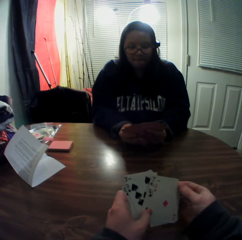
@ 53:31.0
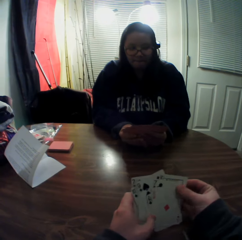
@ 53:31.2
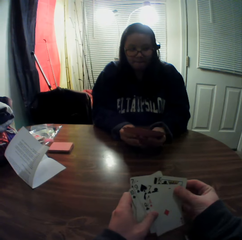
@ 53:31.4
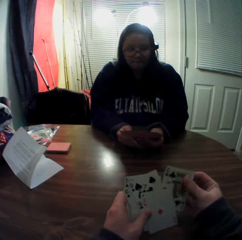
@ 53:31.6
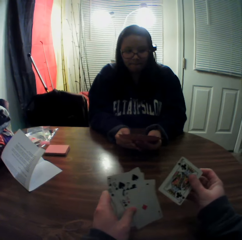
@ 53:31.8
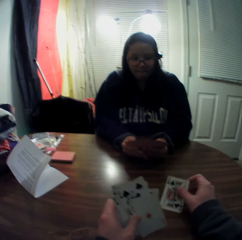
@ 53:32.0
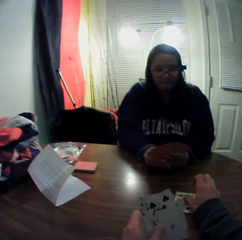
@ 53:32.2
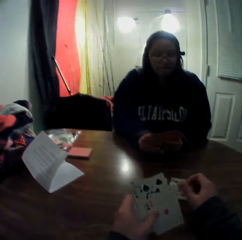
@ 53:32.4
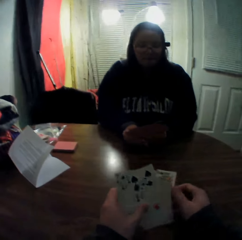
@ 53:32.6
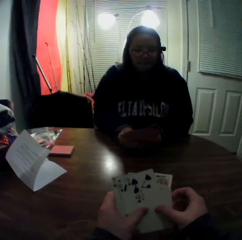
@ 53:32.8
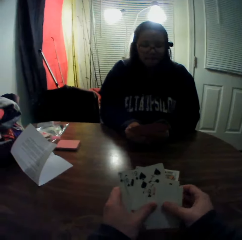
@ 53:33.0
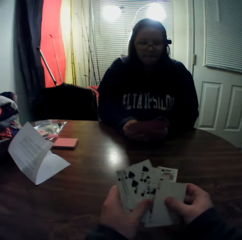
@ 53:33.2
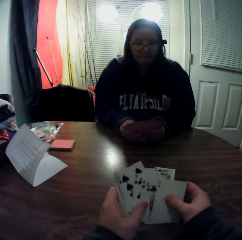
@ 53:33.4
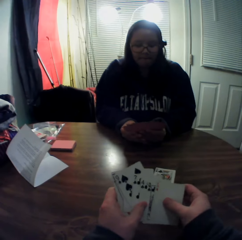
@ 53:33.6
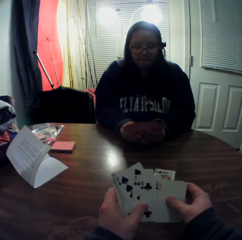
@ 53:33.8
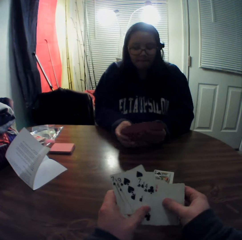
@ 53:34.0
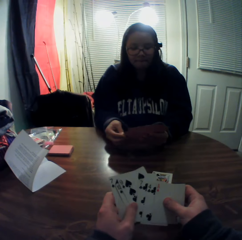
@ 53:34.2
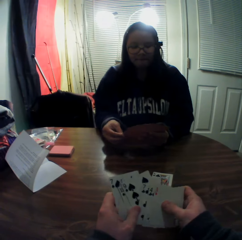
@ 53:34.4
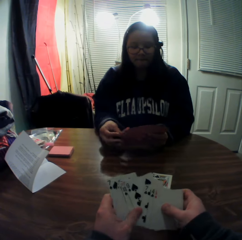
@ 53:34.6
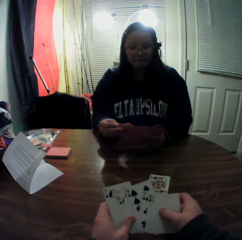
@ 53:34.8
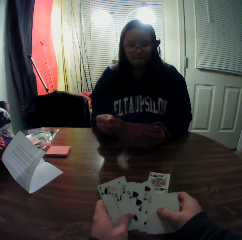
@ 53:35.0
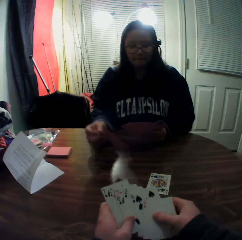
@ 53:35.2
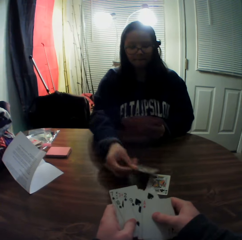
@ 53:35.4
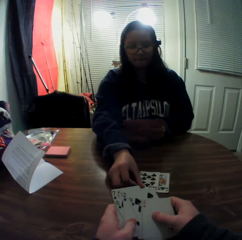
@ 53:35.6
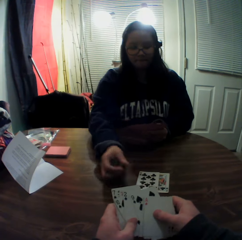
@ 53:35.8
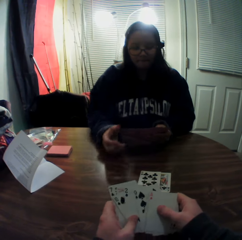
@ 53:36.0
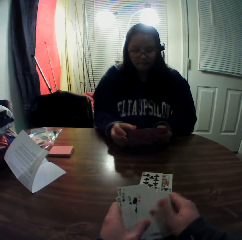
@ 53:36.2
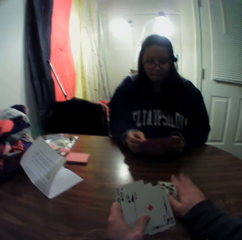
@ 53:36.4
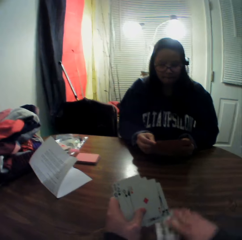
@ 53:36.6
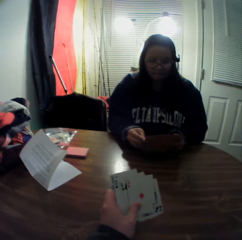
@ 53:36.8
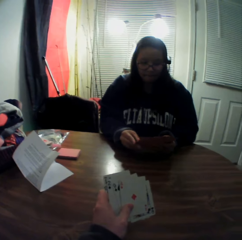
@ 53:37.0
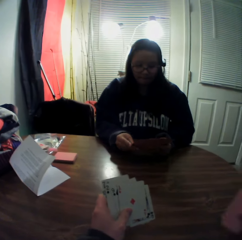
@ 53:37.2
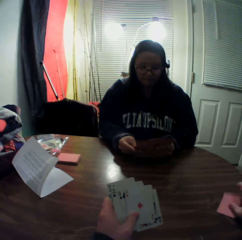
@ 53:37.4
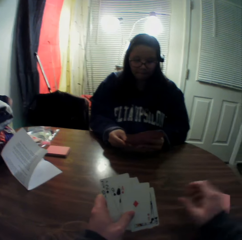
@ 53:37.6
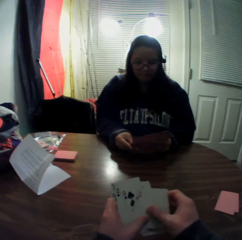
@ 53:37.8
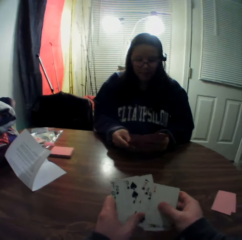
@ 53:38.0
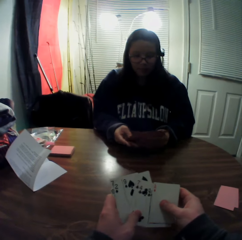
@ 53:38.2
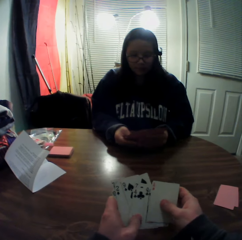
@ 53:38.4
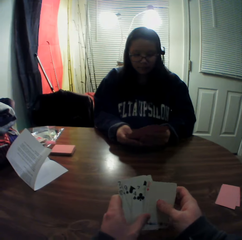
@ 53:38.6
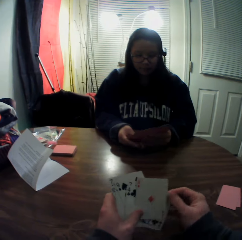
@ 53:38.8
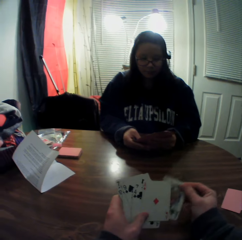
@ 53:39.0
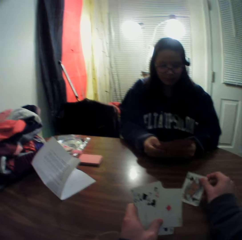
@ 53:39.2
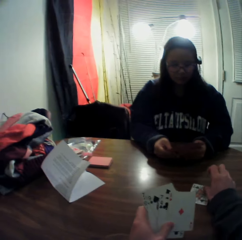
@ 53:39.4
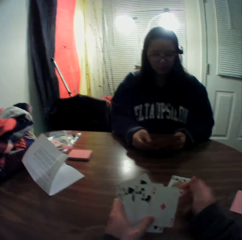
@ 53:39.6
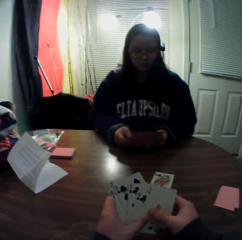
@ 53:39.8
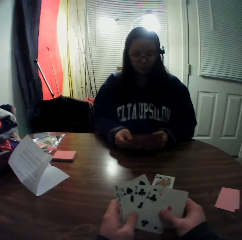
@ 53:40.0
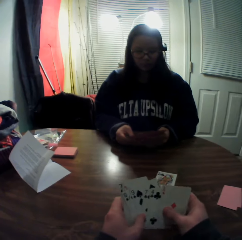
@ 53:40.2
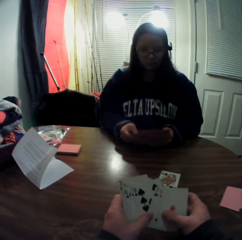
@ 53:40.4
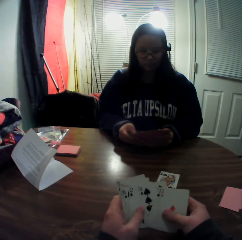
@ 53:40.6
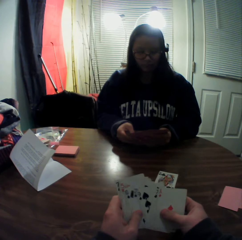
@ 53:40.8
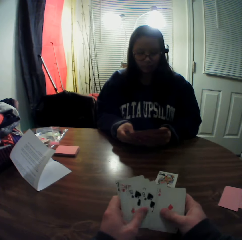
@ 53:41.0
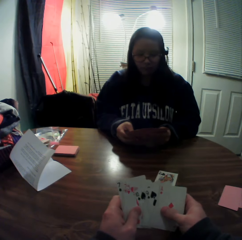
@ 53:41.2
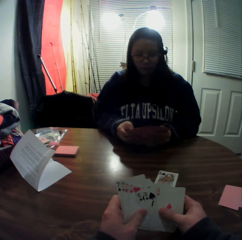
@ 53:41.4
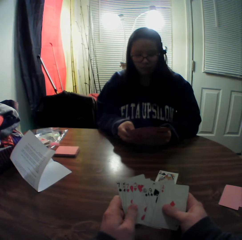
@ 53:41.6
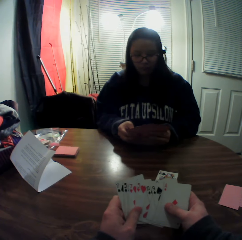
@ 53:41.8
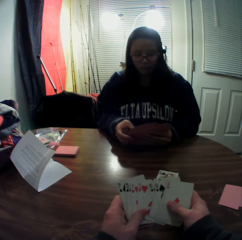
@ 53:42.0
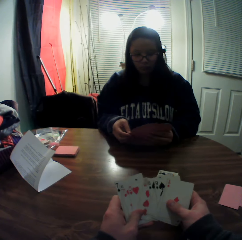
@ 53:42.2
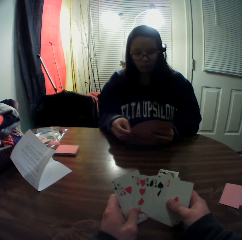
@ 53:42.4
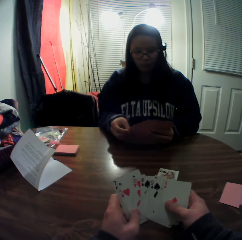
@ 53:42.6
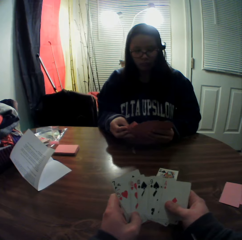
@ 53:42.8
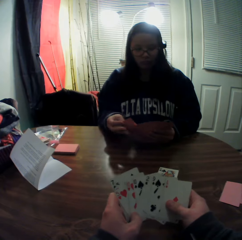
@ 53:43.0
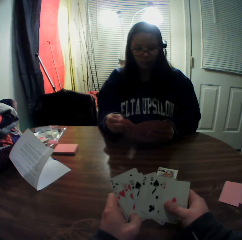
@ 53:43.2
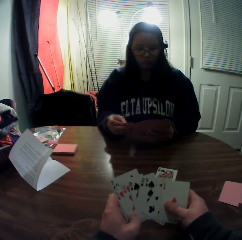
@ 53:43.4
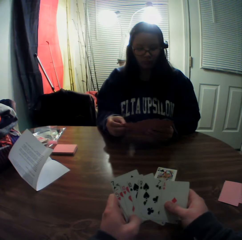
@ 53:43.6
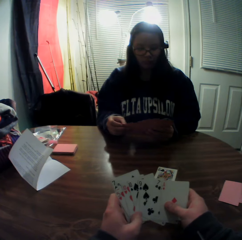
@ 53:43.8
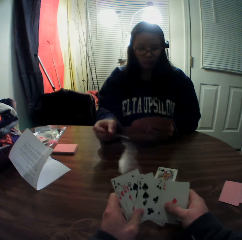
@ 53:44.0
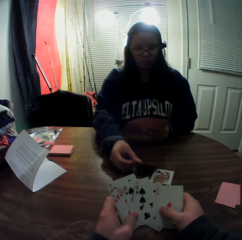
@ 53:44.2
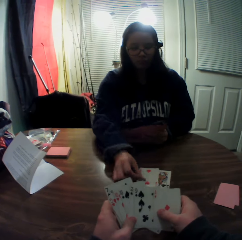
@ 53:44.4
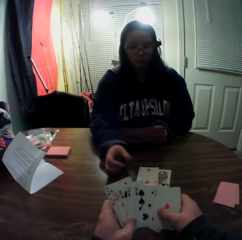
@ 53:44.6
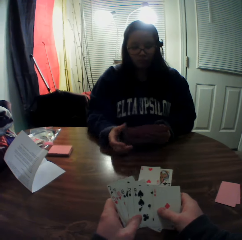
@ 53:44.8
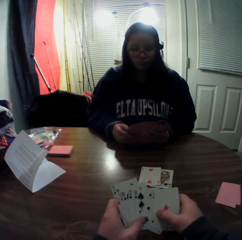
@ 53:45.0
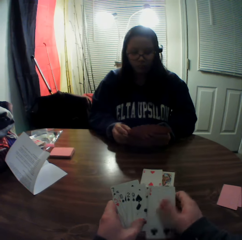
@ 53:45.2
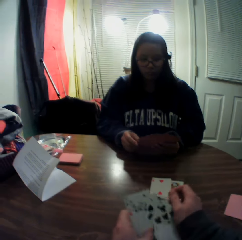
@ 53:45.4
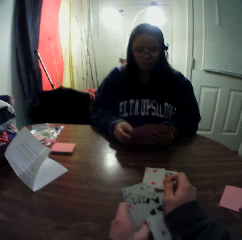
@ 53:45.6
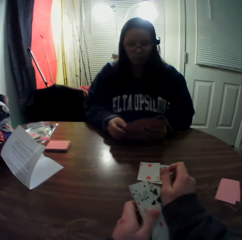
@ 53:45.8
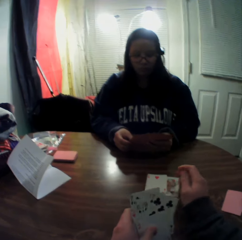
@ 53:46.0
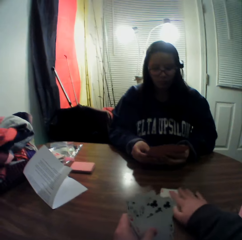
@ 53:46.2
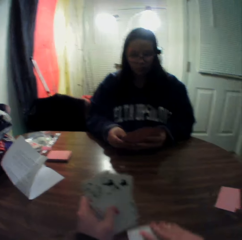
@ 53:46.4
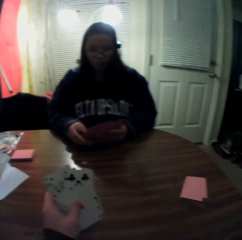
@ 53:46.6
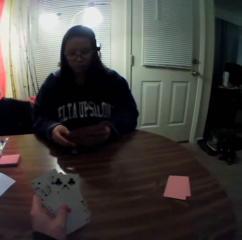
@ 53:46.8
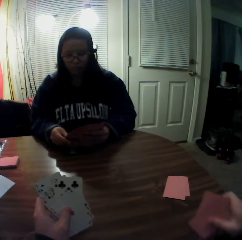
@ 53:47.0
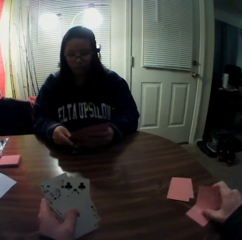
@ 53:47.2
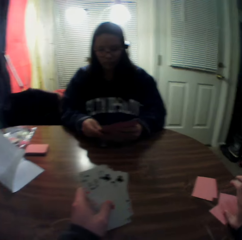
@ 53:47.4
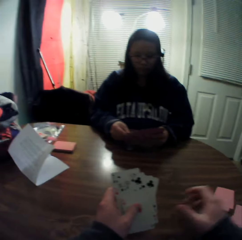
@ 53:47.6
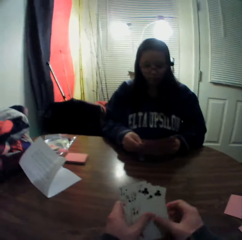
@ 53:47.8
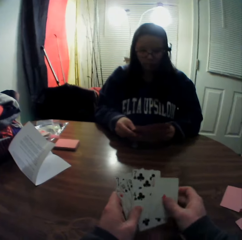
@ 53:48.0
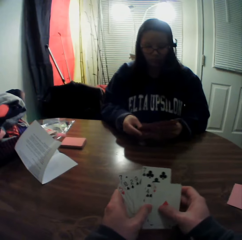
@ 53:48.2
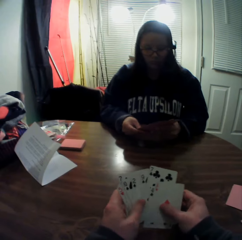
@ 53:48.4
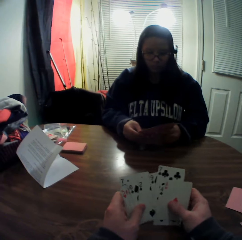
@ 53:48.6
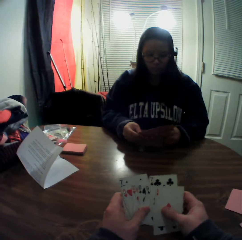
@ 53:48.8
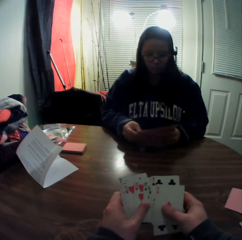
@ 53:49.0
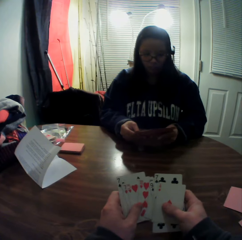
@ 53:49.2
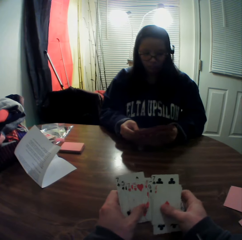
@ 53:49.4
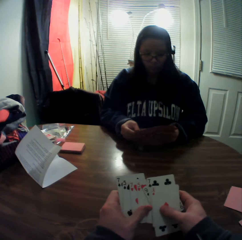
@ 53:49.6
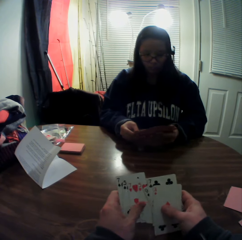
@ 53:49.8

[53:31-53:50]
The camera wearer picks a card from the stack of cards in his hands with his right hand. He drops the card onto the table. He looks at his cards. He flips through the stack of cards in his hands. The woman picks a card from the stack of cards in her hands with her right hand. The woman drops the cards onto the table. The camera wearer packs the stack of cards on the table with his right hand. He places the cards onto the table. He checks his cards. He picks a card from the stack of cards in his hands with his right hand. He drops the card onto the table. He looks at his cards. He flips through the stack of cards in his hands. The woman picks a card from the stack of cards in her hands with her right hand. The woman places the card onto the table. The camera wearer checks his cards. He packs the stack of cards on the table with his right hand. He places the cards onto the table. He checks his cards. He flips through the stack of cards in his hands.

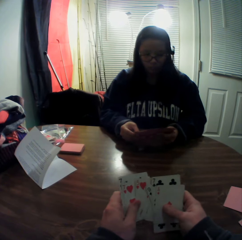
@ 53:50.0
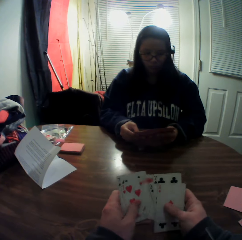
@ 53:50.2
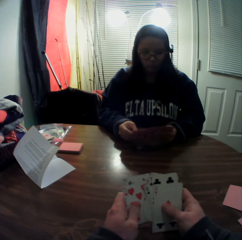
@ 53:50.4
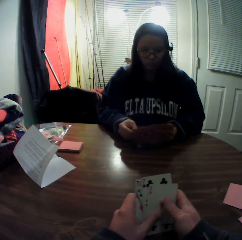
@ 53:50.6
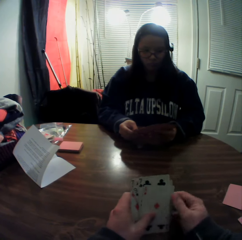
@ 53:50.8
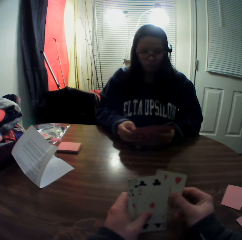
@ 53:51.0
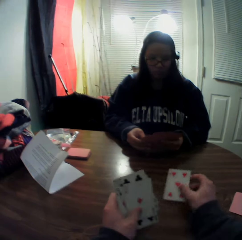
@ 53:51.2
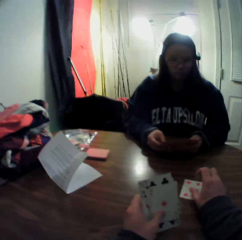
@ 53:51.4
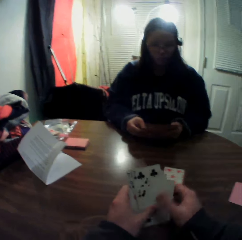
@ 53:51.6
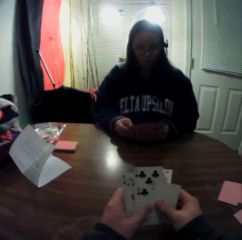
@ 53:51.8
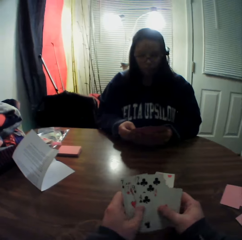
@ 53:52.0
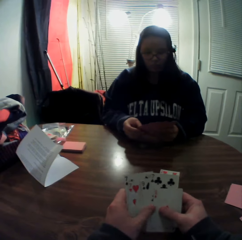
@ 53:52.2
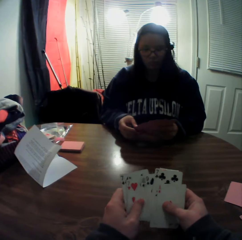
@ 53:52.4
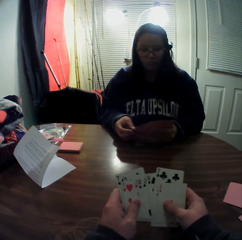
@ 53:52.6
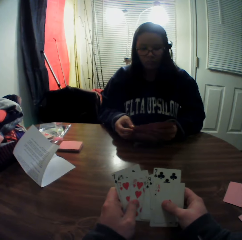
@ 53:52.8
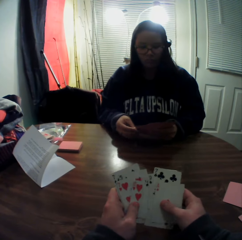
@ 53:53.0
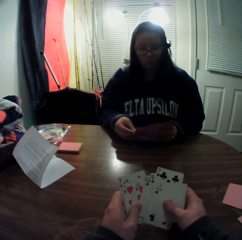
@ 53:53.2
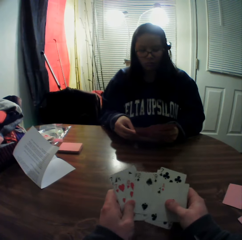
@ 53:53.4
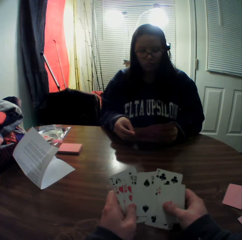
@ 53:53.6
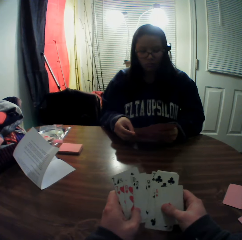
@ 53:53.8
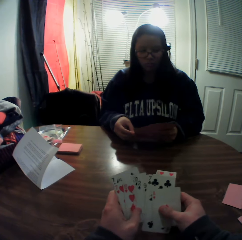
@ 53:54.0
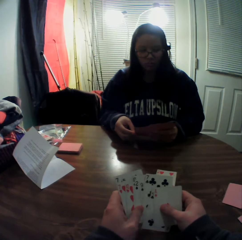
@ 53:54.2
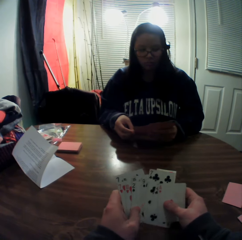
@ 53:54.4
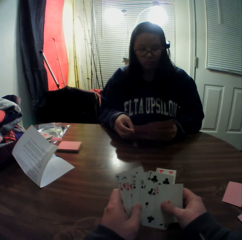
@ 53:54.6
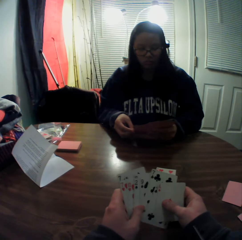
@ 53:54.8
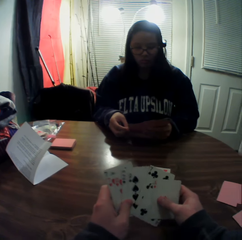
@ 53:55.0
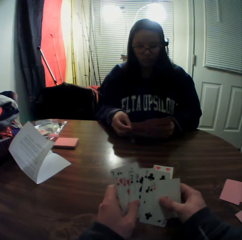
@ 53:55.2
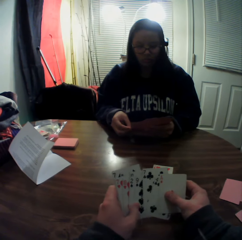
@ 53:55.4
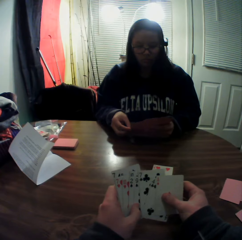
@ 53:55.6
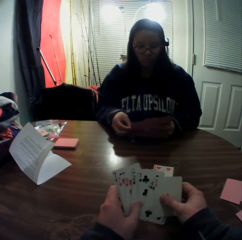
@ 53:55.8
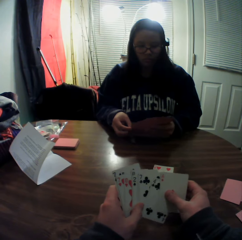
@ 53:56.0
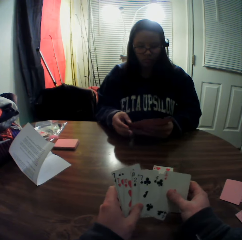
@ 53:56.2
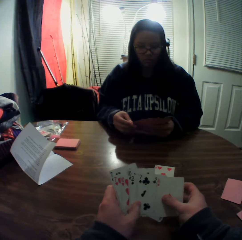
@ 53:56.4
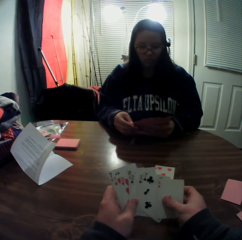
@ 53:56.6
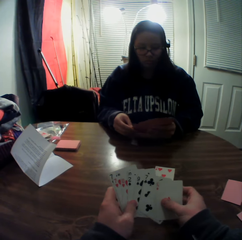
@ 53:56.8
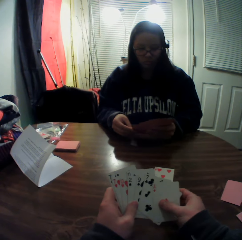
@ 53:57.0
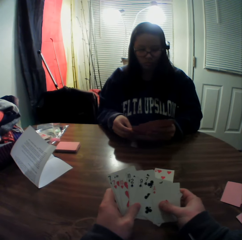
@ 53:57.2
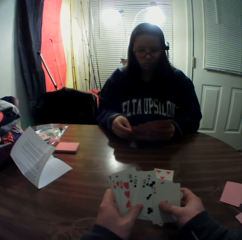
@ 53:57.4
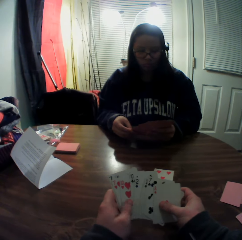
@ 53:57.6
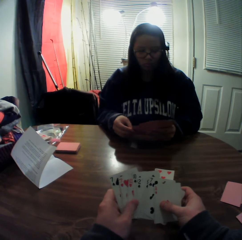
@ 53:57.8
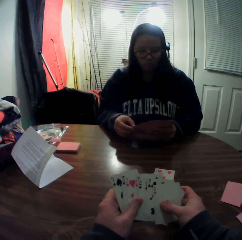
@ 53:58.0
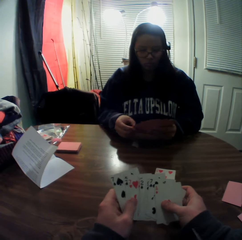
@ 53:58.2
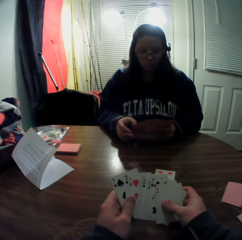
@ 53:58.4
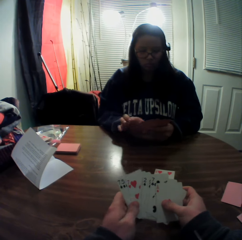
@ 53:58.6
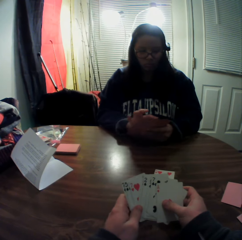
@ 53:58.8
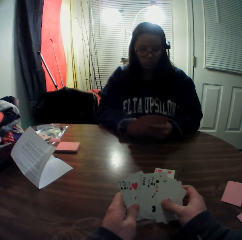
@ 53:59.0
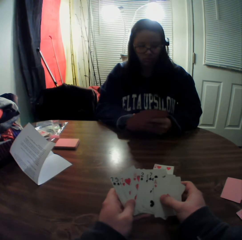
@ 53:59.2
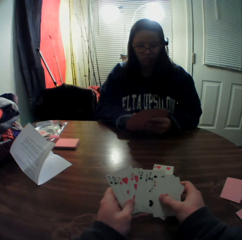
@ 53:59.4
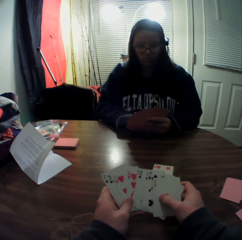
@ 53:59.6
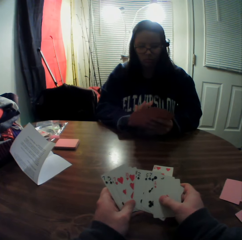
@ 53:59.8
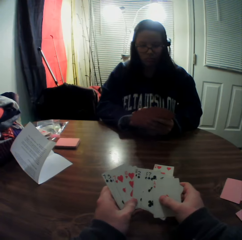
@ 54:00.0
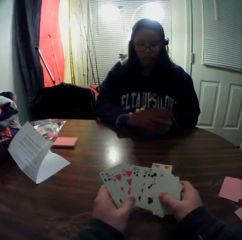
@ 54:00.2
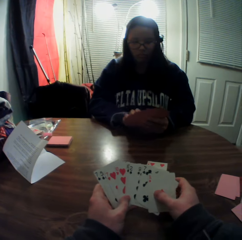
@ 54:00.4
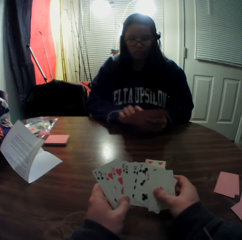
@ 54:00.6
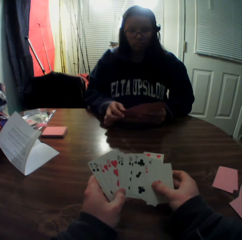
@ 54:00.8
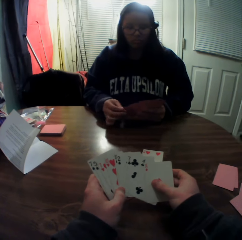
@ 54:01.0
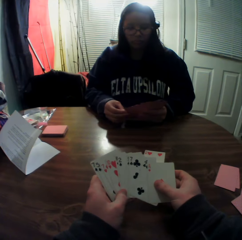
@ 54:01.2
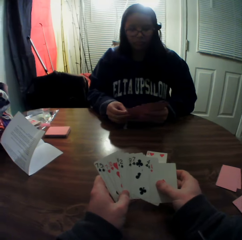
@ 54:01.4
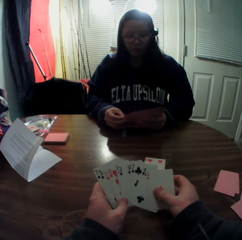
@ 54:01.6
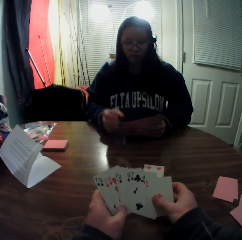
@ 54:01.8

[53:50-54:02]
The camera wearer picks a card from the stack of cards in his hands with his right hand. He drops the card onto the table. He looks at his cards. He flips through the stack of cards in his hands.
